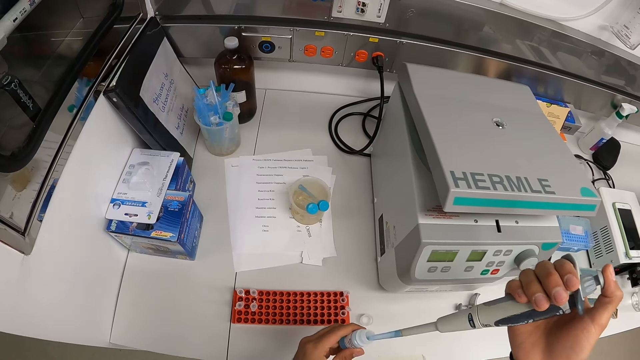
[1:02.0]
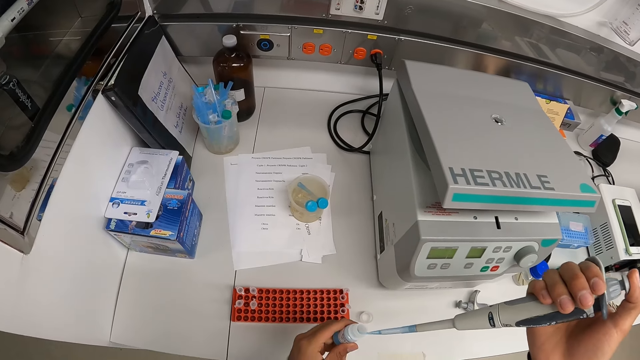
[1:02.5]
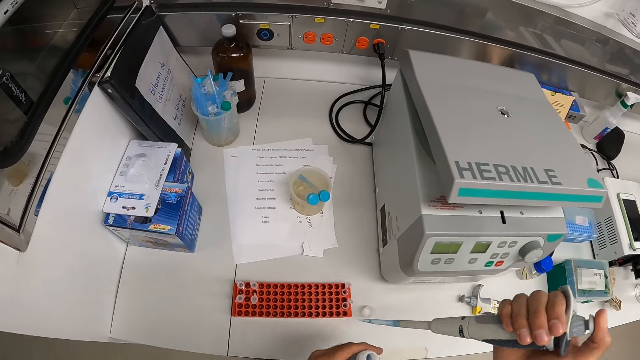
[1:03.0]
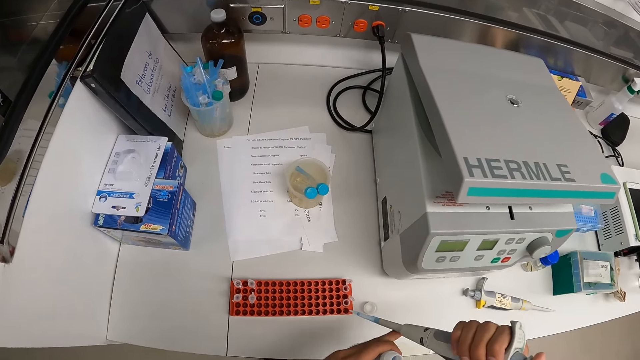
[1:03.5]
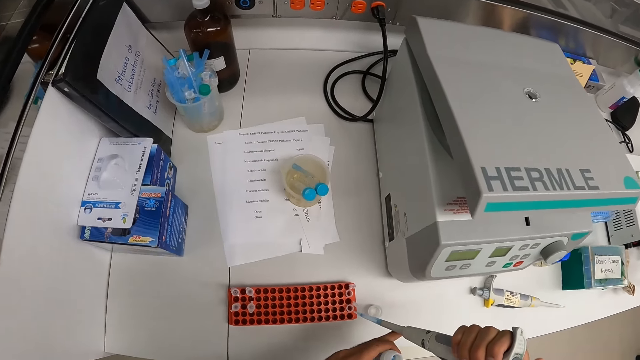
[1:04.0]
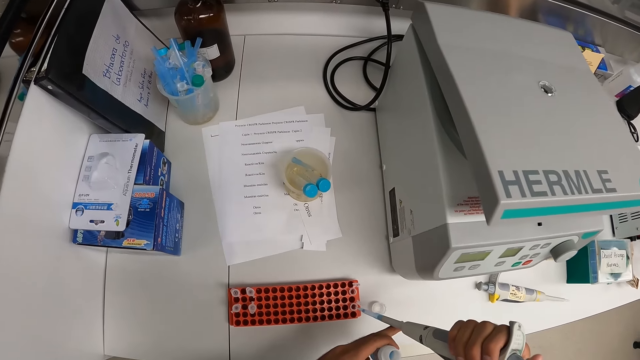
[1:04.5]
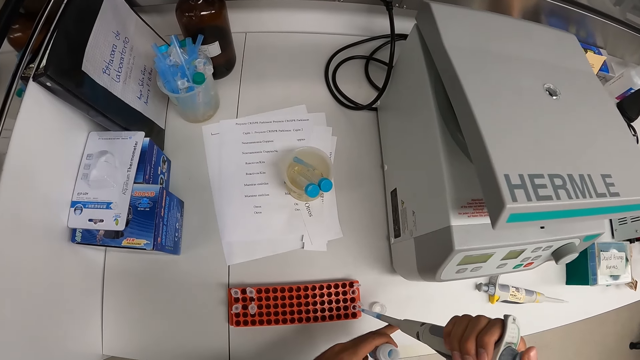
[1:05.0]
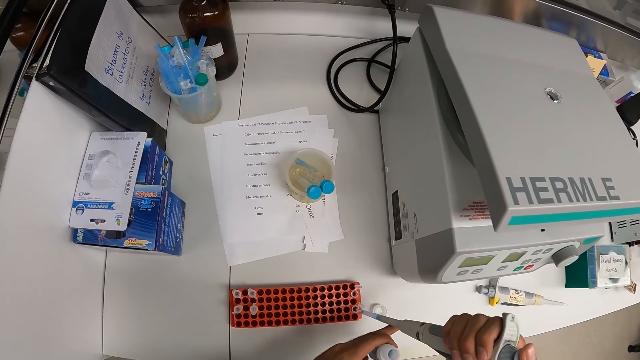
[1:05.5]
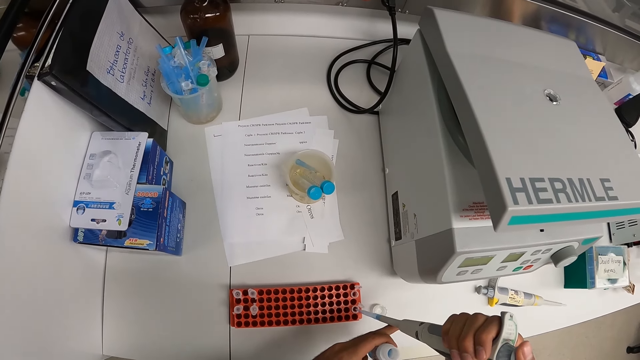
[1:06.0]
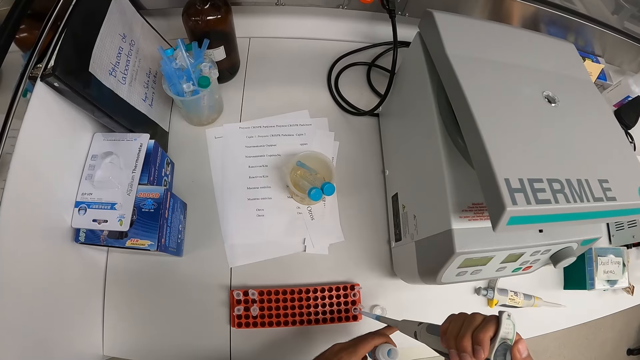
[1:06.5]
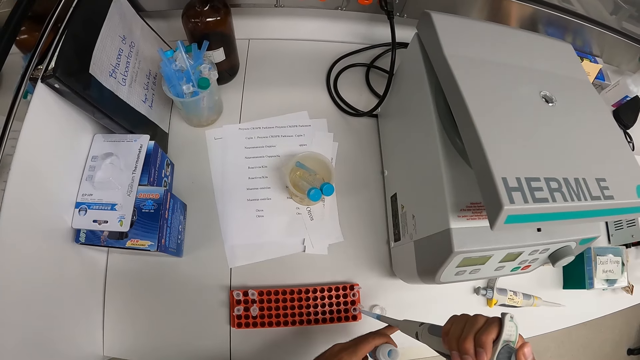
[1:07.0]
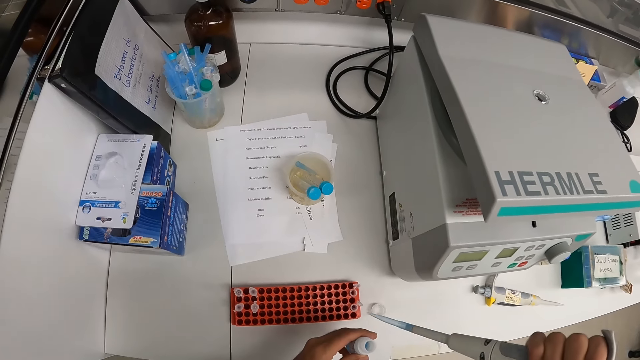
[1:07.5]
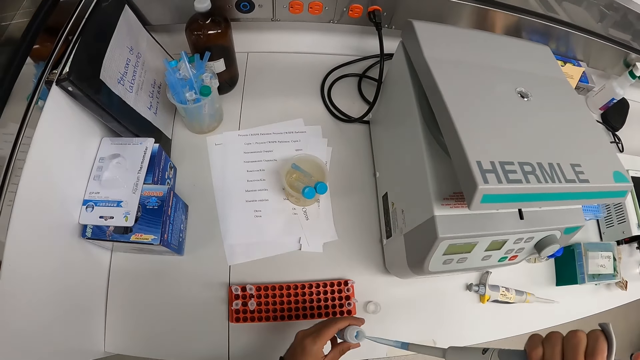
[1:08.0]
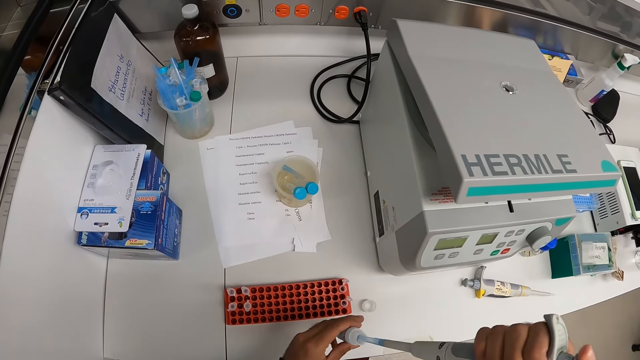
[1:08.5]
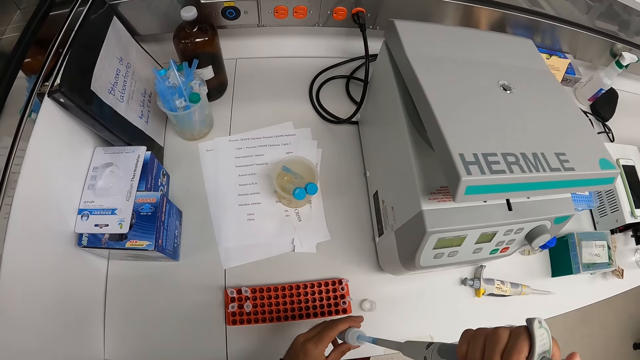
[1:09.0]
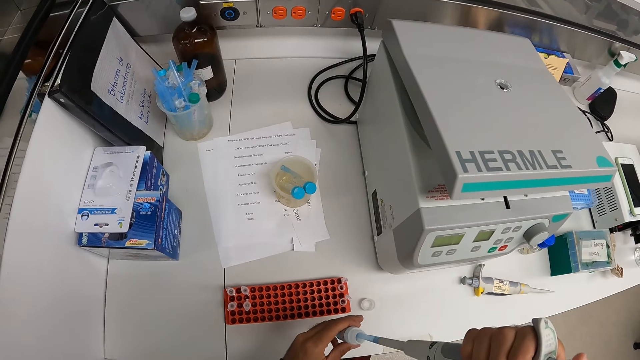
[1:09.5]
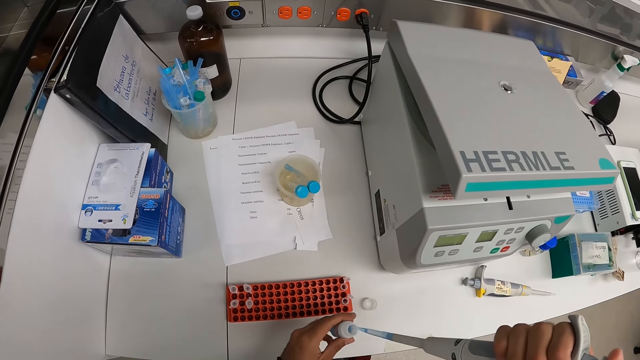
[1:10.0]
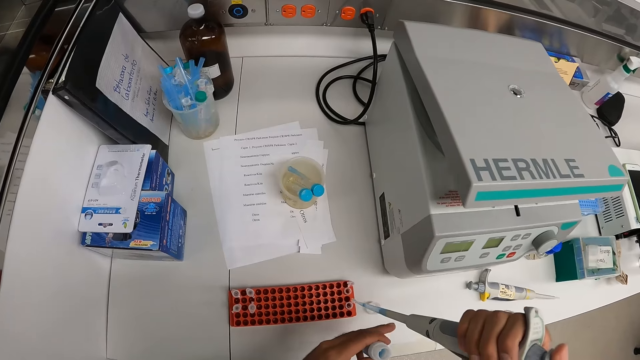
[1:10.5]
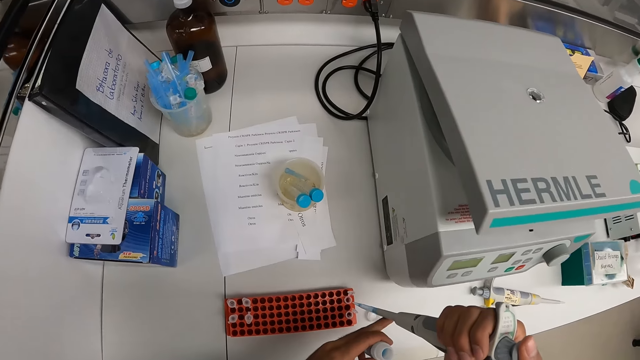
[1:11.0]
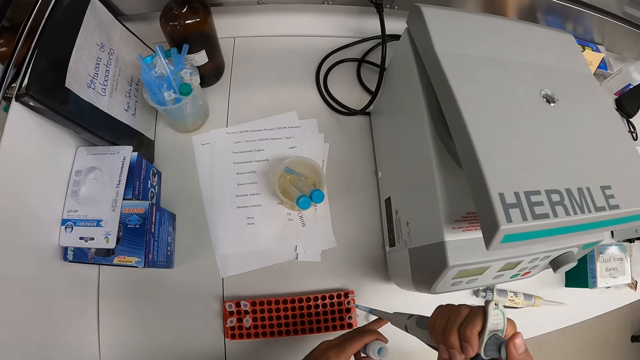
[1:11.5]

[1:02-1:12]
The camera wearer holds the pipette with his hands. He dispenses the reagent from the pipette in his hands into the test tube in the rack on the workbench. He takes reagent from the bottle in his left hand with the pipette in his right hand. He holds the pipette with his hands. He dispenses the reagent from the pipette in his hands into the test tube in the rack on the workbench.

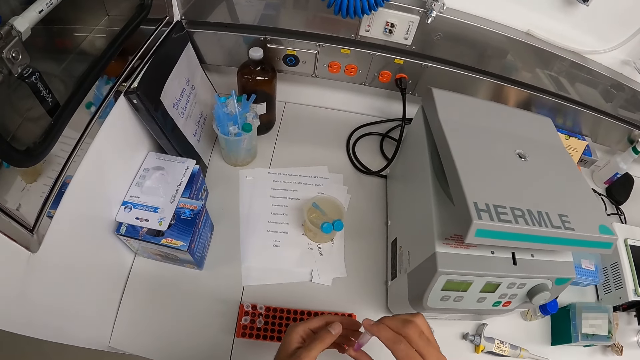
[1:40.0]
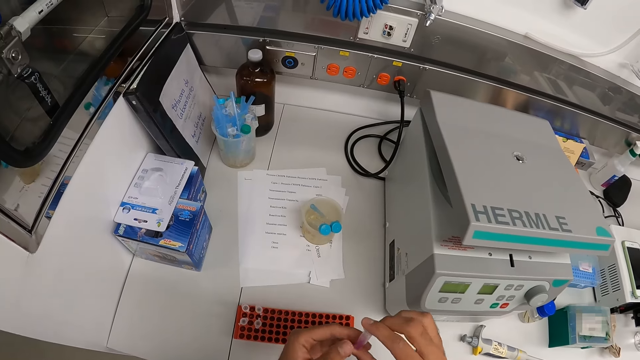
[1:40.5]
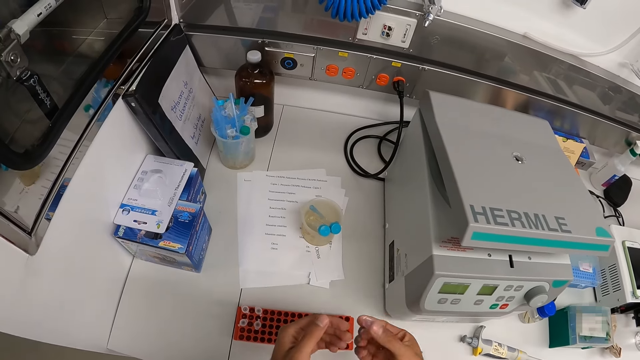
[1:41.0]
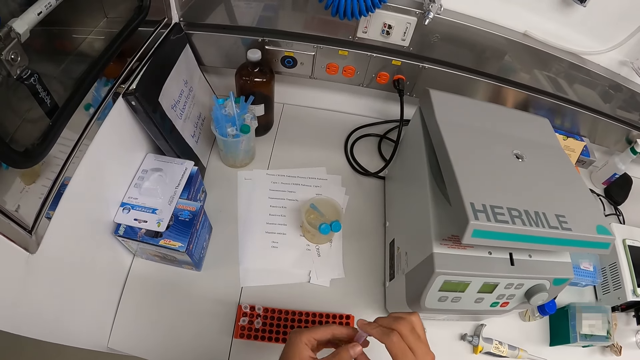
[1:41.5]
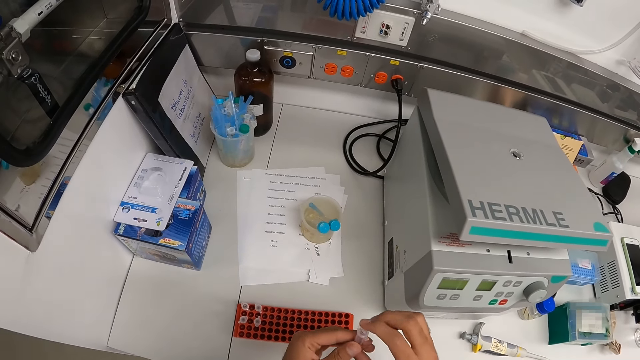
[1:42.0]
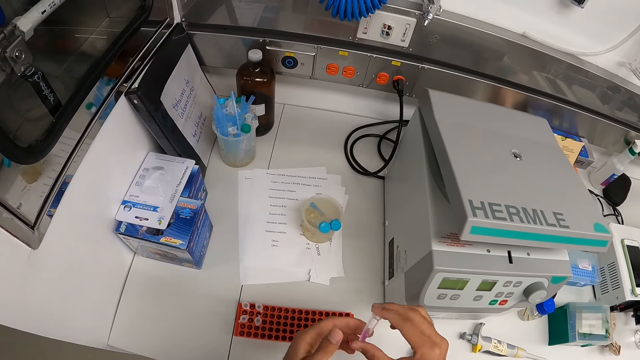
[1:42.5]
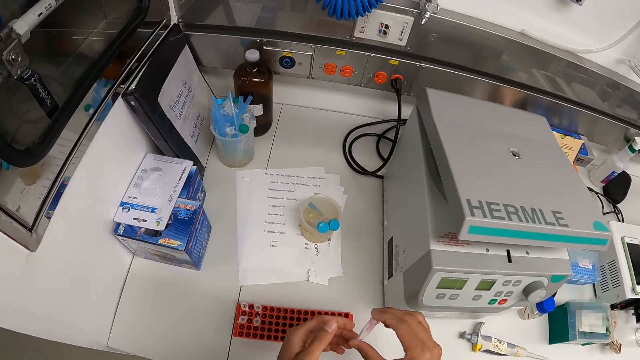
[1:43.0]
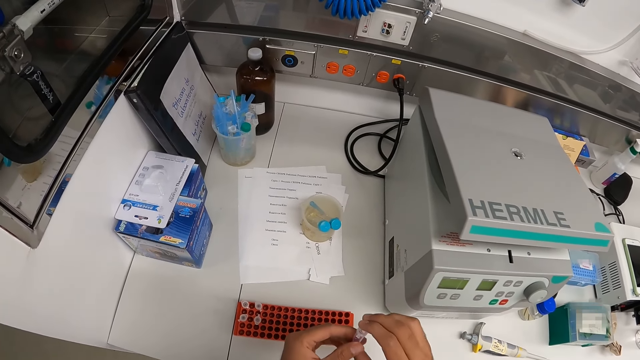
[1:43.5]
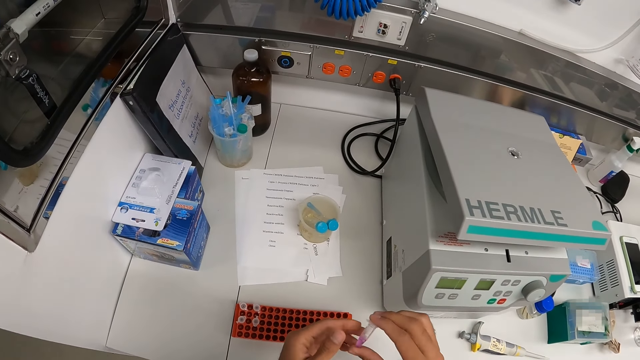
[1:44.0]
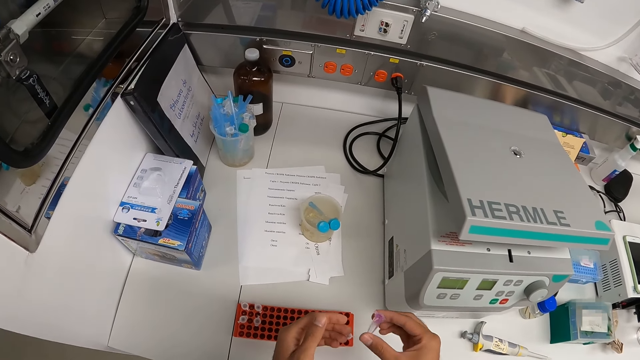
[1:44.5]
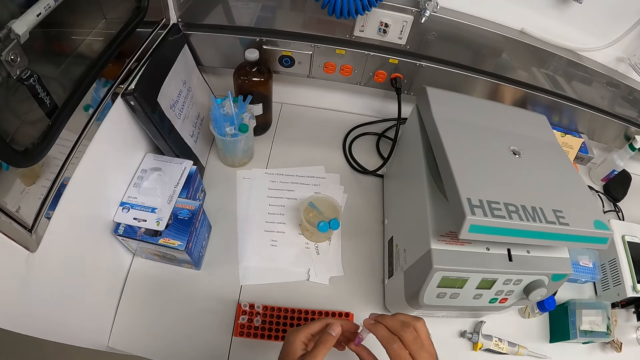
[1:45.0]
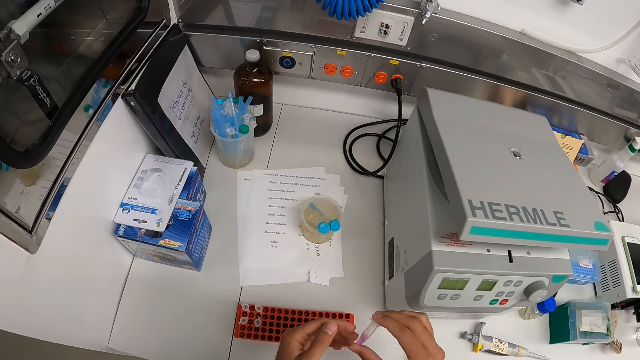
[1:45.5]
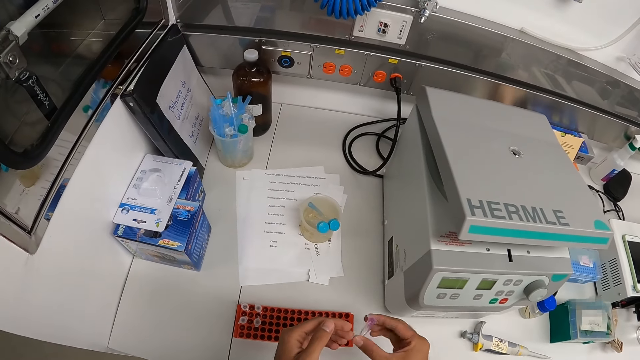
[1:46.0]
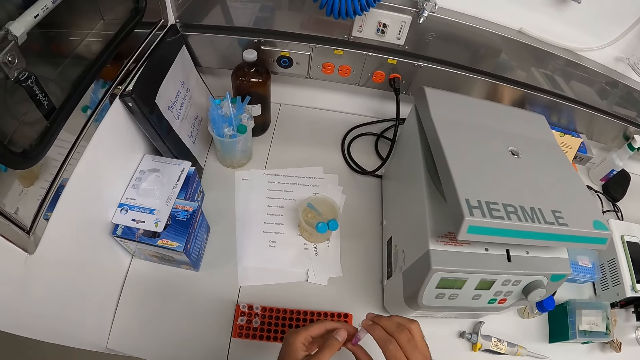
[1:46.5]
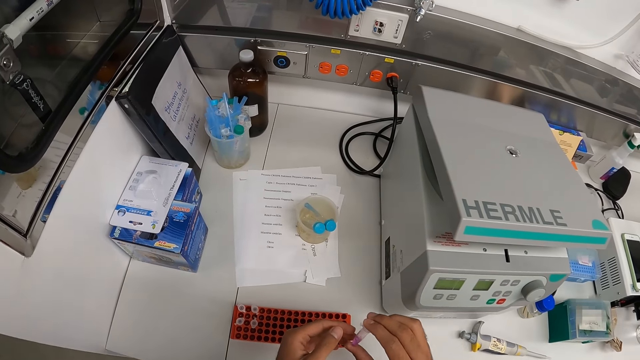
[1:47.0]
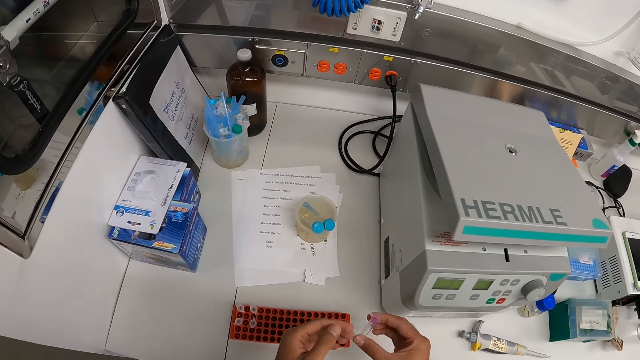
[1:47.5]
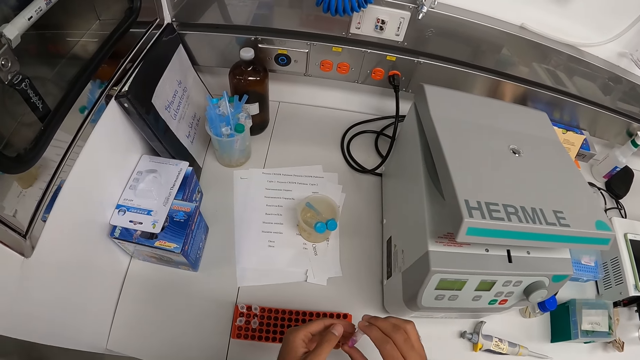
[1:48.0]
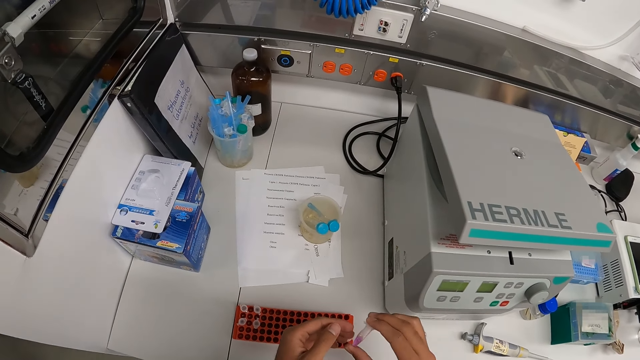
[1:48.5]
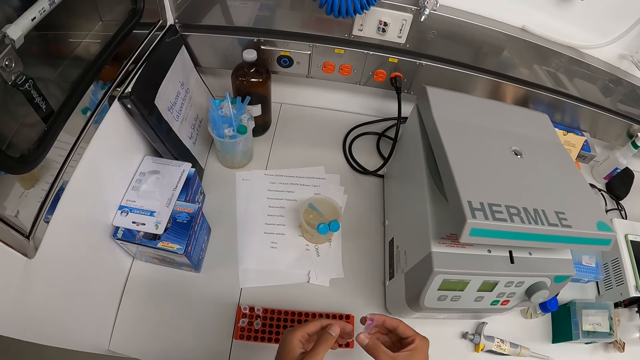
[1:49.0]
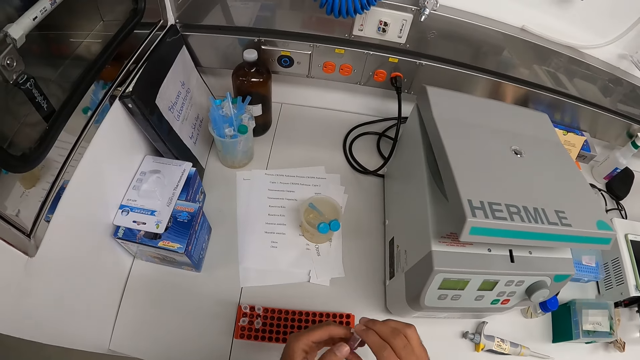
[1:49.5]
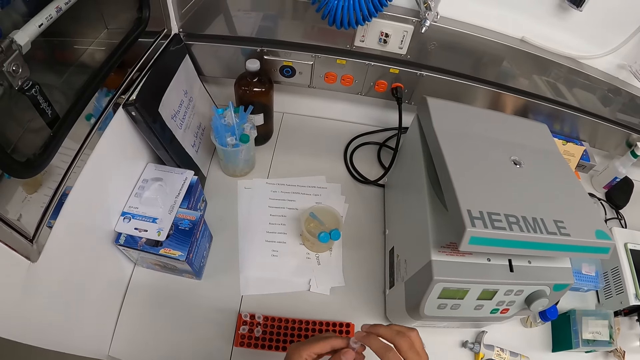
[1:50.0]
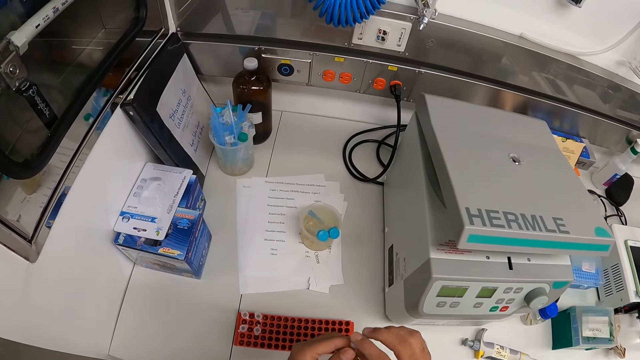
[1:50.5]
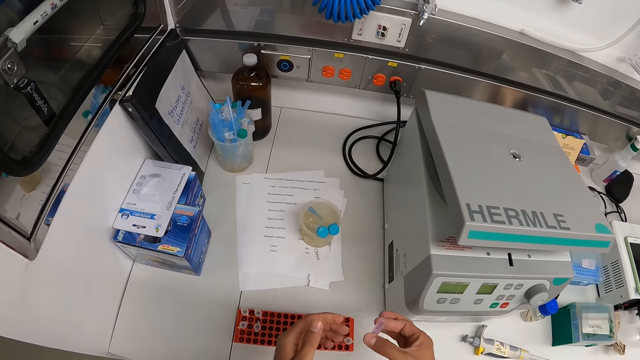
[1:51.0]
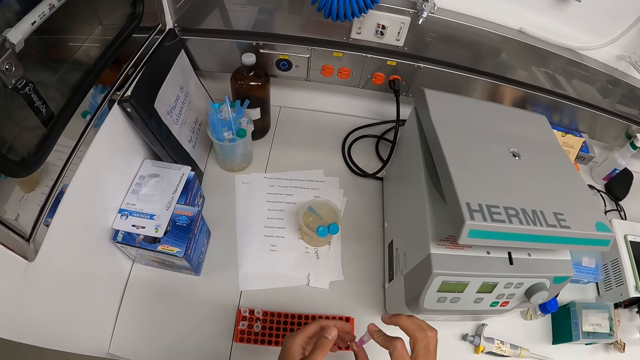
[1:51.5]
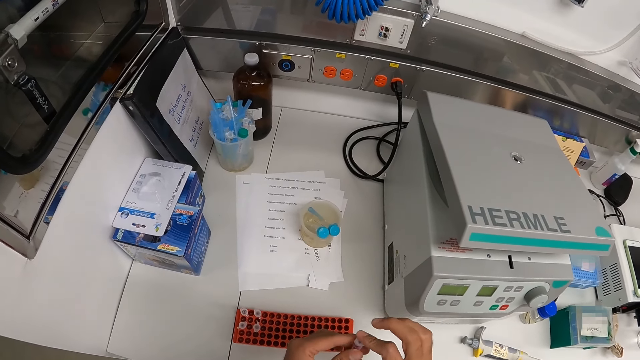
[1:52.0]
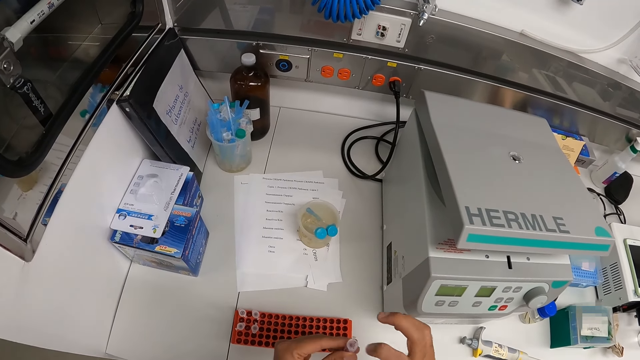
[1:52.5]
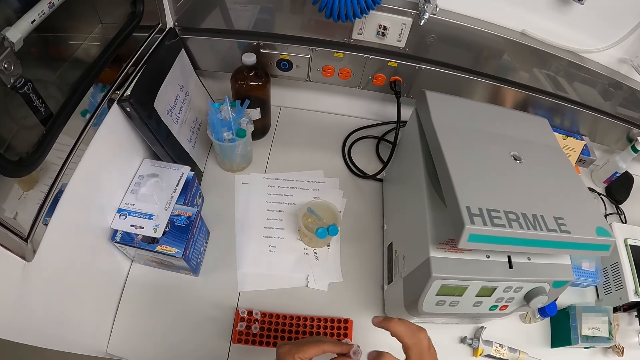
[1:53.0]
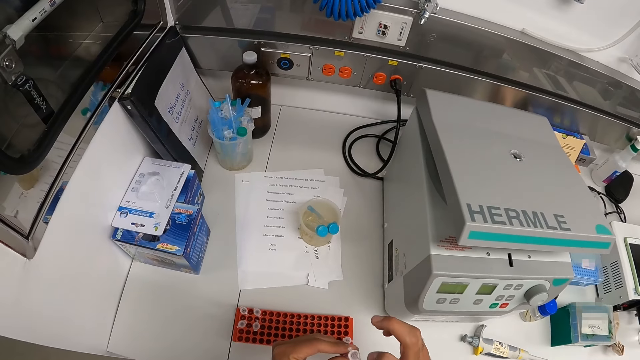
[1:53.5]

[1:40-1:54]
The camera wearer holds the test tube in his hands. He removes his left hand from the test tube. He shakes the test tube in his right hand. He holds the test tube in his hands. He removes his left hand from the test tube. He shakes the test tube in his right hand. He holds the test tube in his hands. He removes his left hand from the test tube. He shakes the test tube in his right hand. He passes the test tube in his right hand to his left hand. He taps the test tube in his left hand with his right hand.
